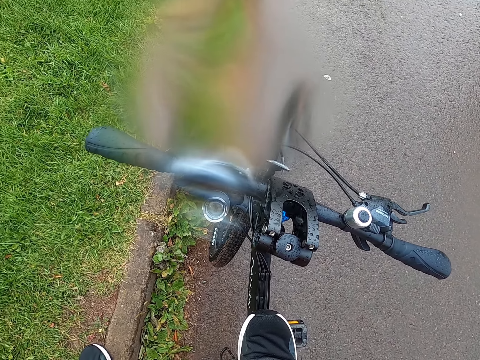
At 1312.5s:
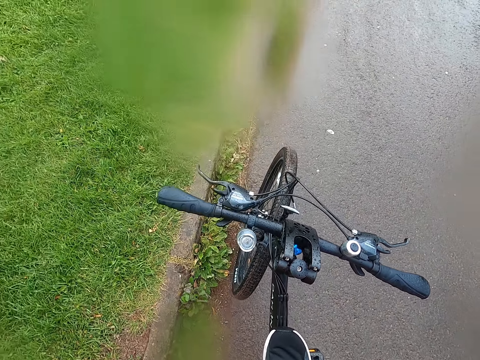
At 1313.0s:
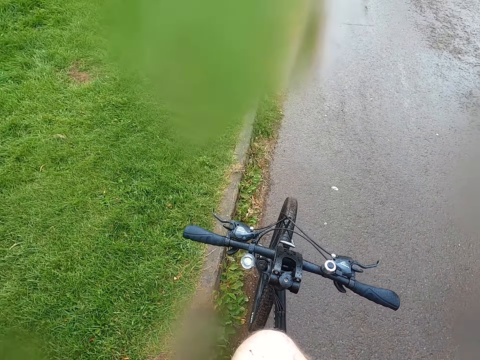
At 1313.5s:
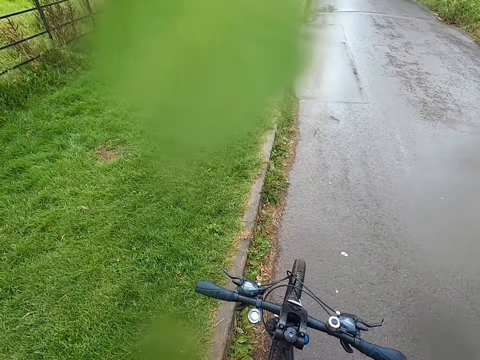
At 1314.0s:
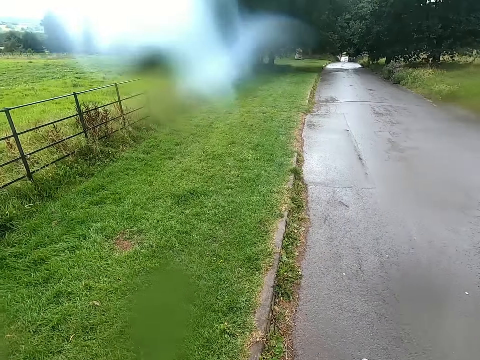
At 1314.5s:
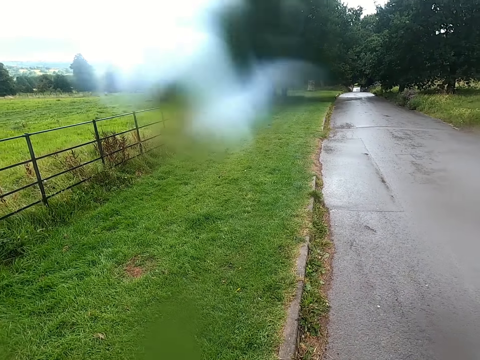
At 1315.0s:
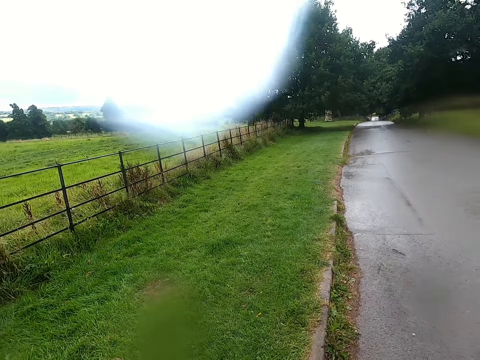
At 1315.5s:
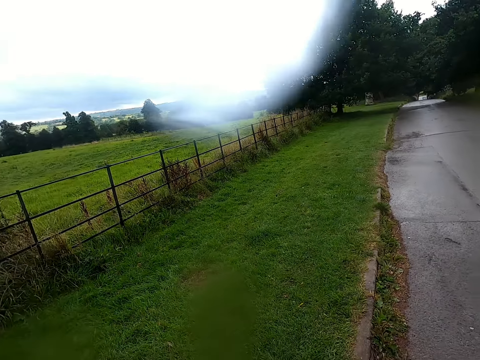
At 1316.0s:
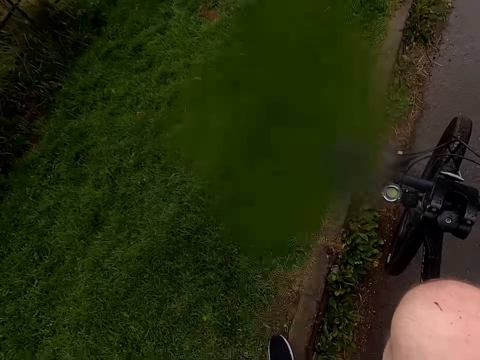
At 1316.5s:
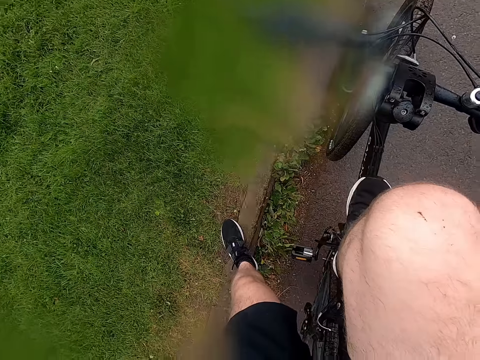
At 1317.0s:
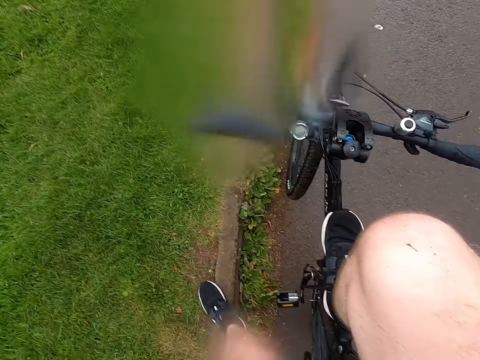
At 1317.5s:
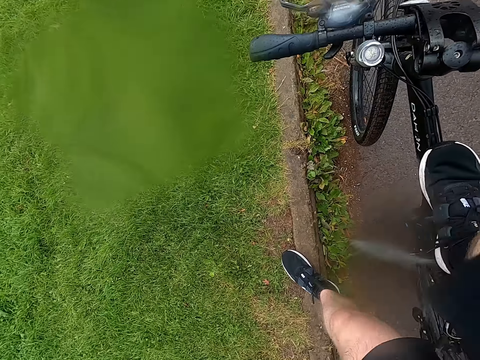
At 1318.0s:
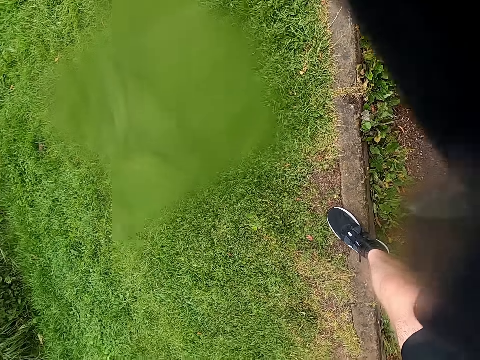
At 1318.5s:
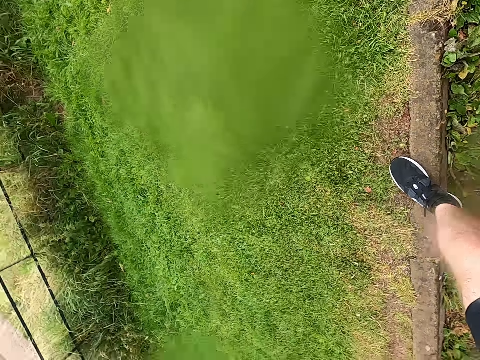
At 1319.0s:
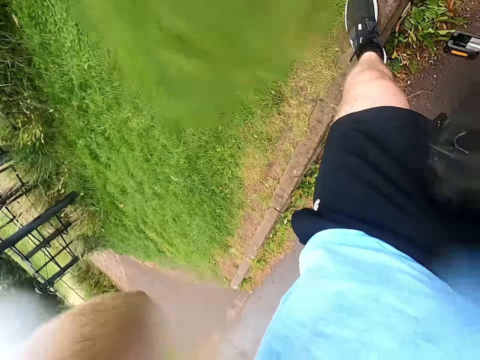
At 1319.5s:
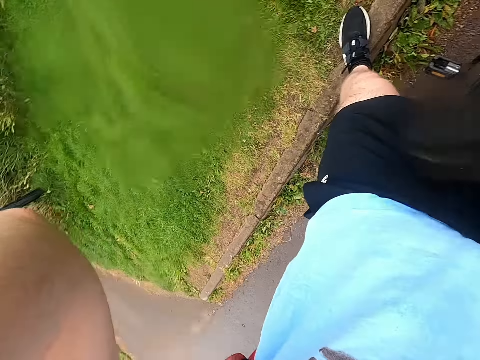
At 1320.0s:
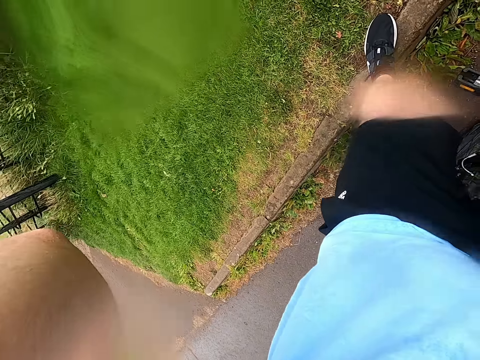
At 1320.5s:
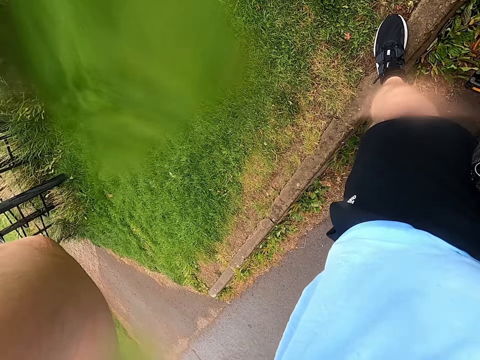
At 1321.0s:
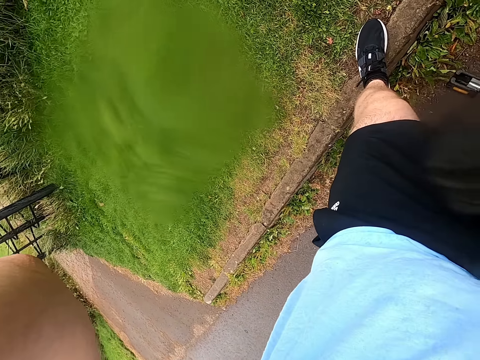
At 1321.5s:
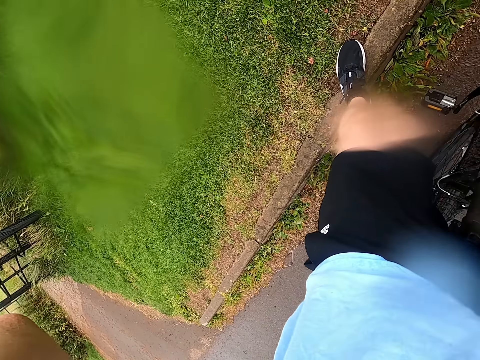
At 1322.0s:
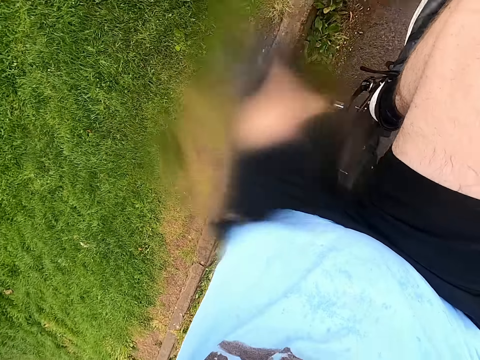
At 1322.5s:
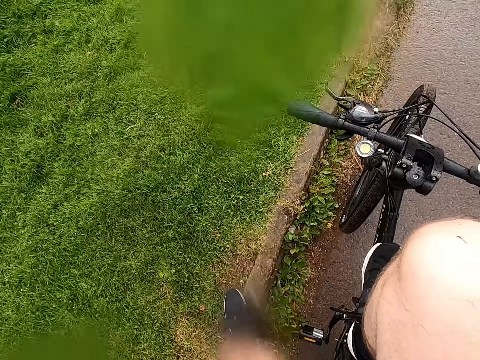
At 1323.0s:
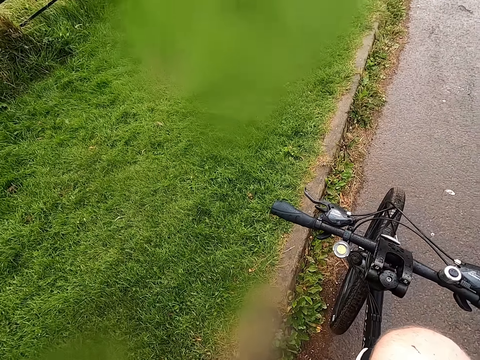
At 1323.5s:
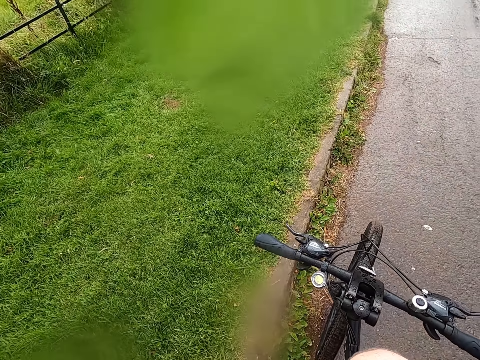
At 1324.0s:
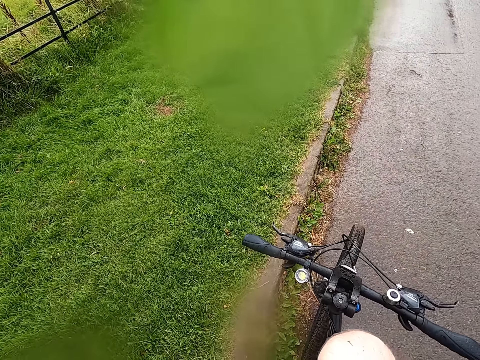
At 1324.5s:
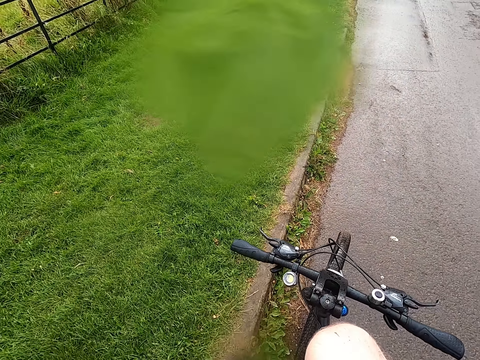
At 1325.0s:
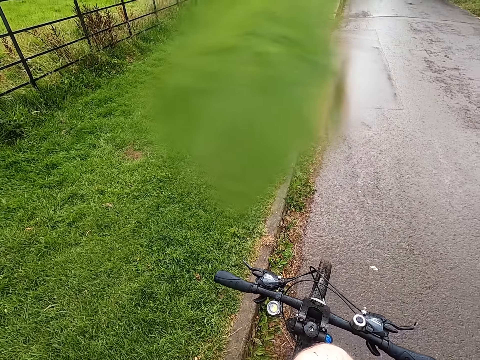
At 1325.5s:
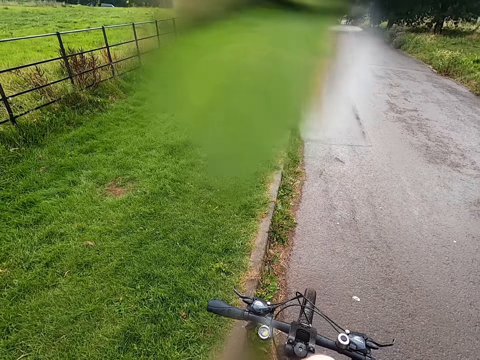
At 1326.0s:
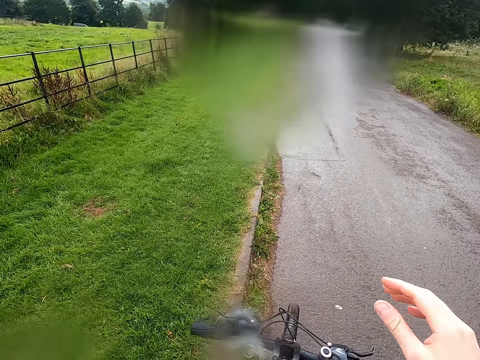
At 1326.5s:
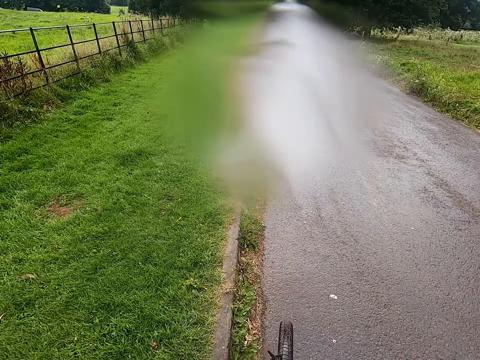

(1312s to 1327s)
The camera wearer looks around a road. He adjusts a camera with his hands. He looks around the road.

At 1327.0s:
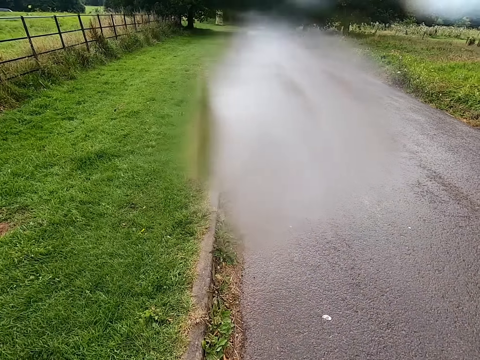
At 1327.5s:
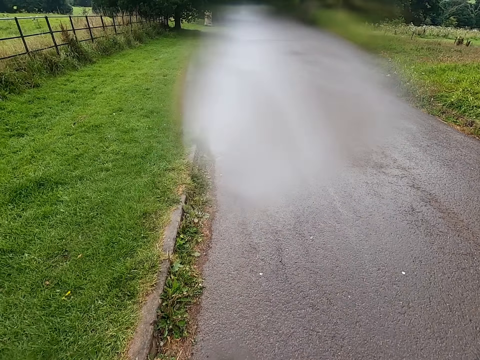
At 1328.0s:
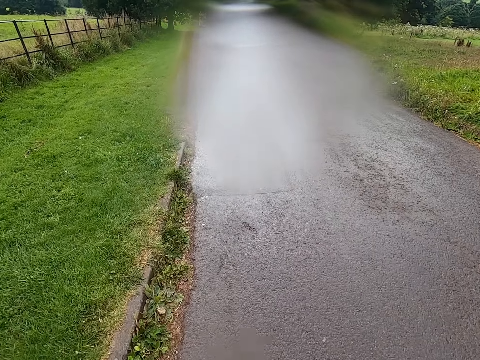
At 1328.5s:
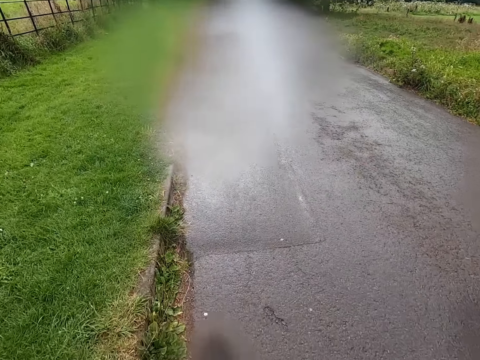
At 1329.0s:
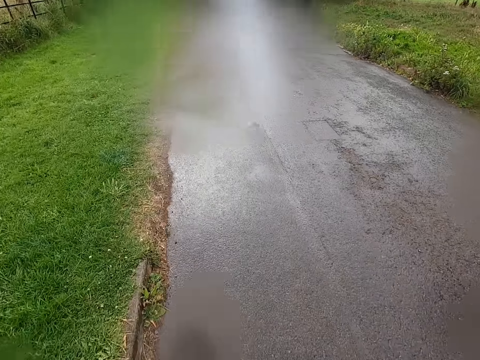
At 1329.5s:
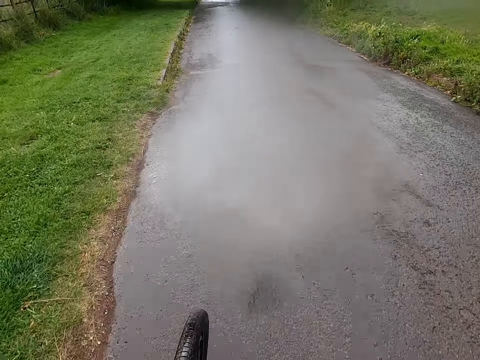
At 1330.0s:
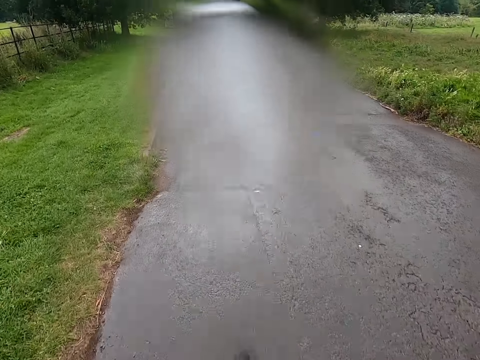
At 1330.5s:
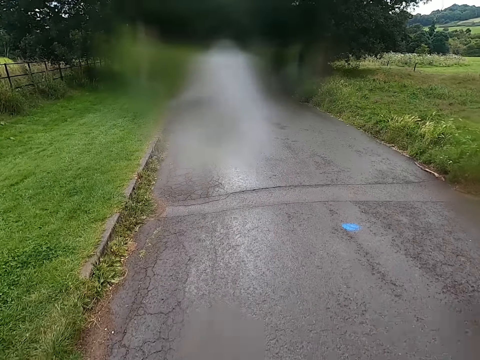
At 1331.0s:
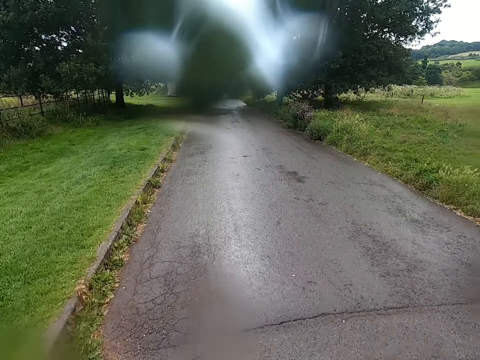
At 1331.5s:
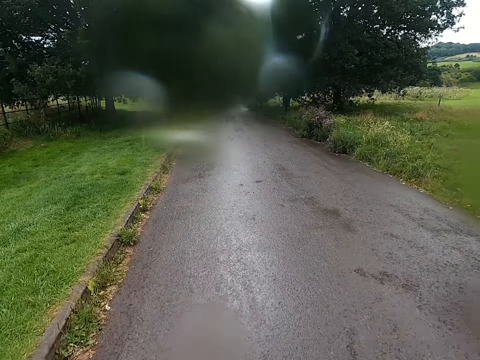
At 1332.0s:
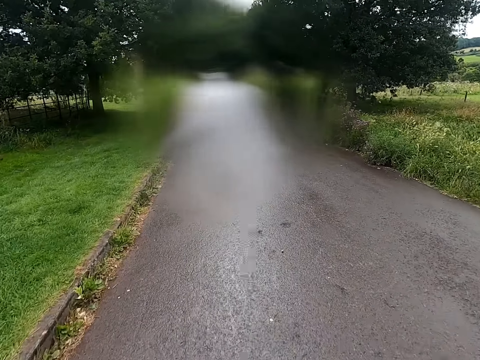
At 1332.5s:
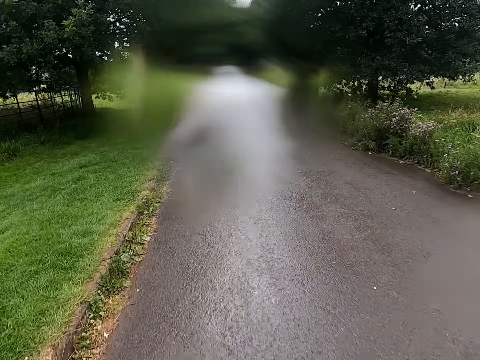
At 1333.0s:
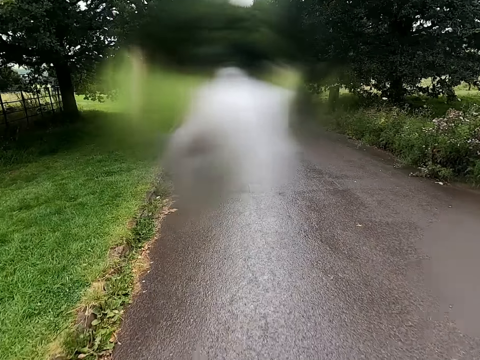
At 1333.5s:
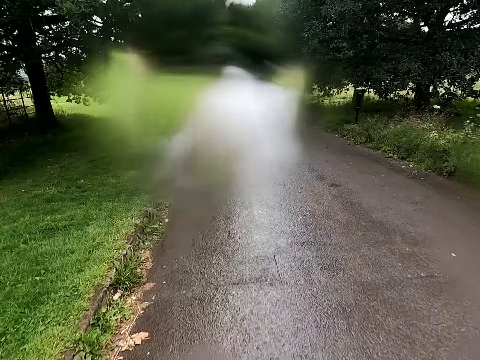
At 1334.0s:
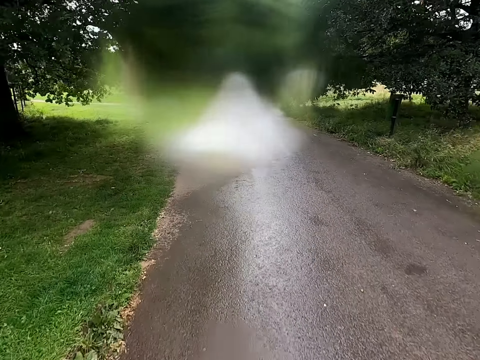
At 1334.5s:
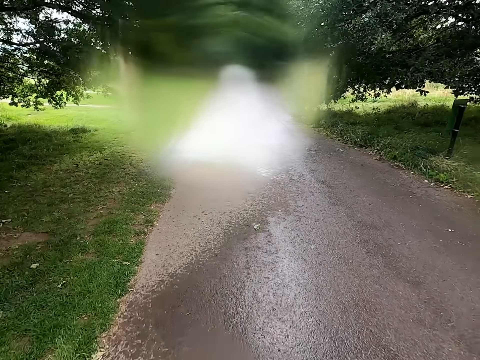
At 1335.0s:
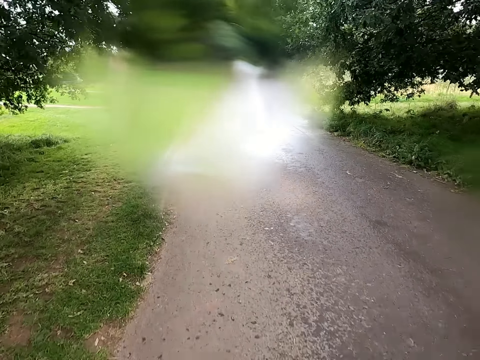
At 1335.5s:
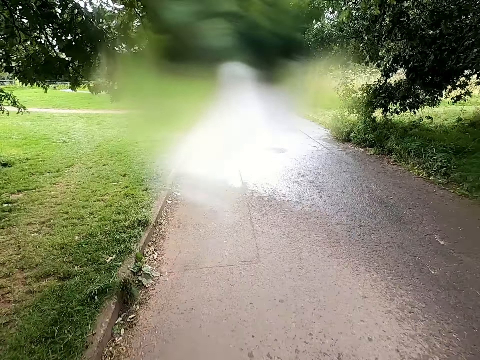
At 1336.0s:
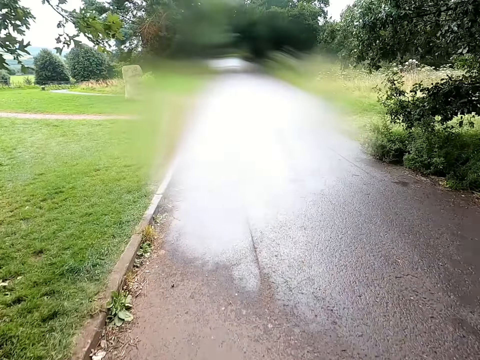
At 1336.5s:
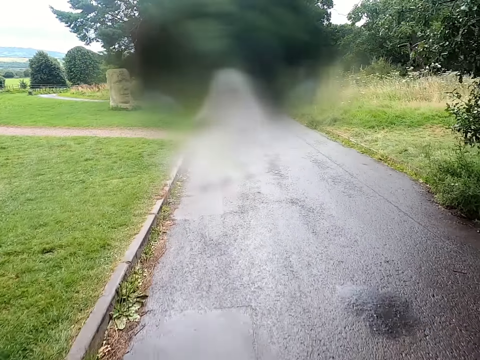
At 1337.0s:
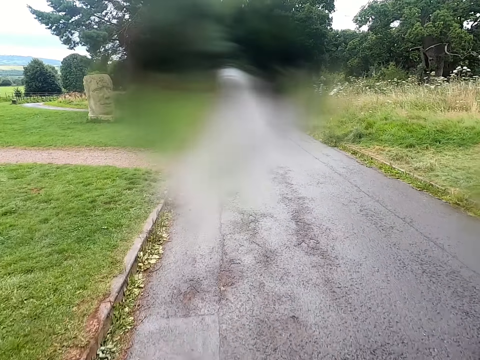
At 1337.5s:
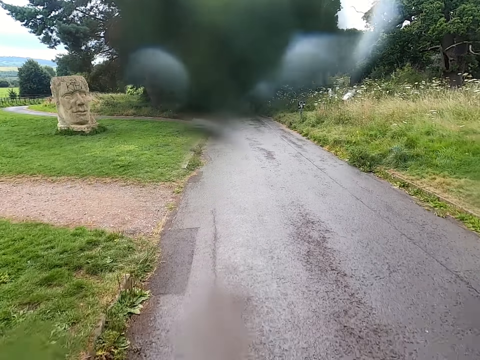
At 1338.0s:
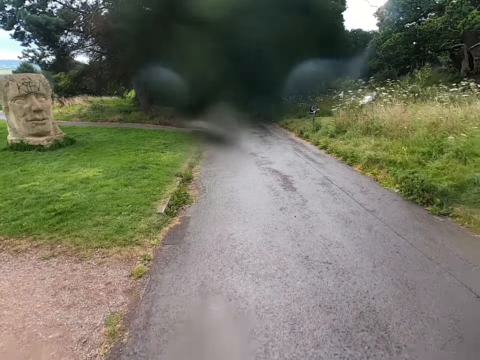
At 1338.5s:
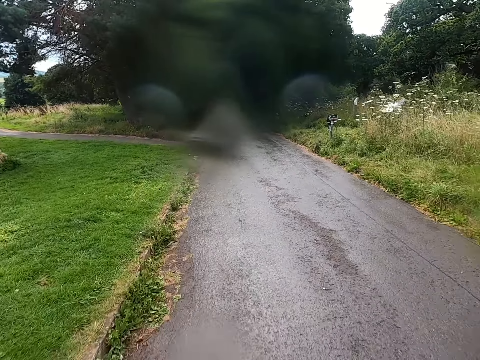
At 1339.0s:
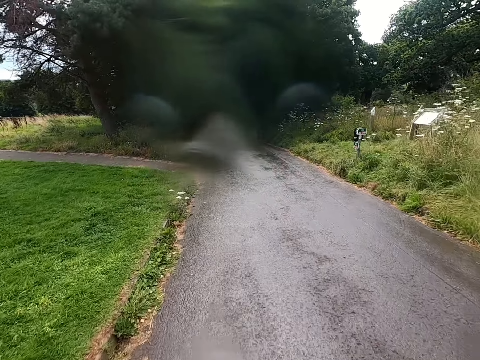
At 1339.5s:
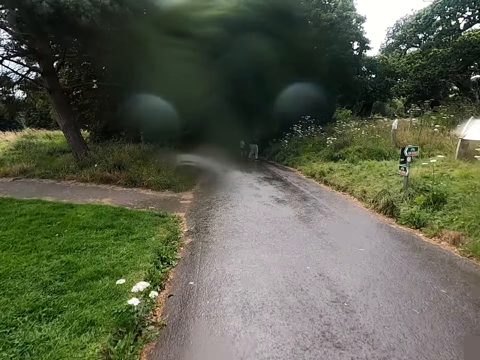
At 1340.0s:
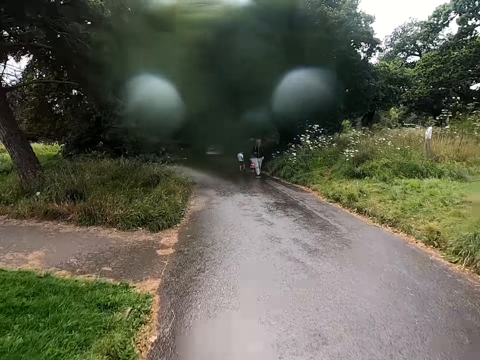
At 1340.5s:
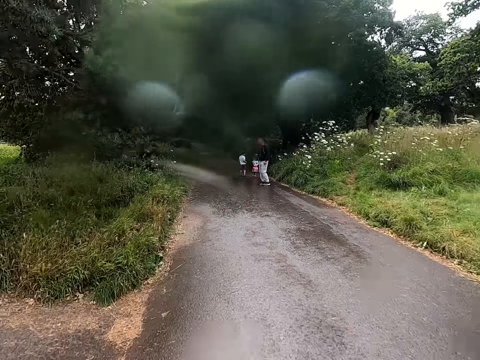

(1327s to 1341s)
The camera wearer rides a bicycle on a road, on the crosswalk.
